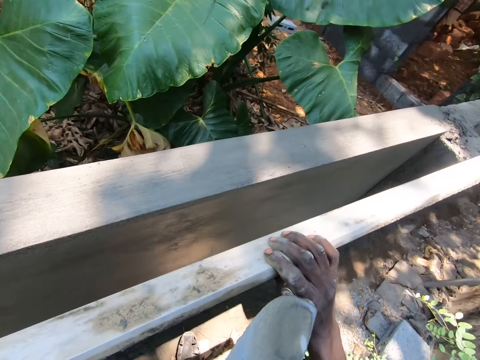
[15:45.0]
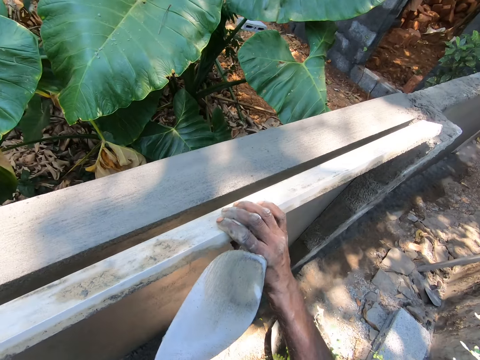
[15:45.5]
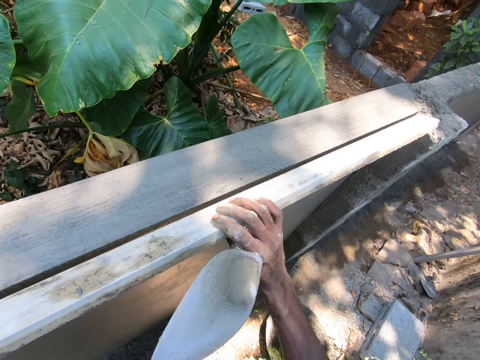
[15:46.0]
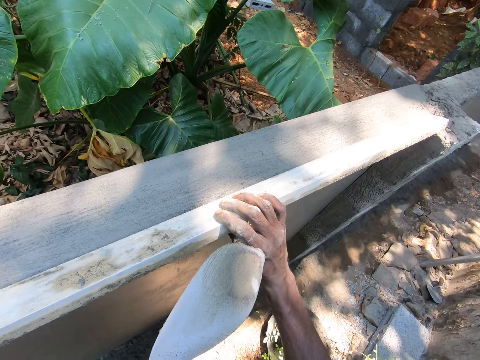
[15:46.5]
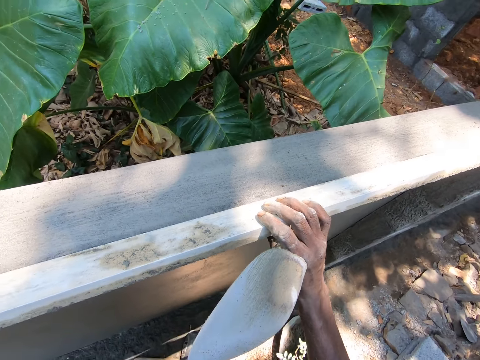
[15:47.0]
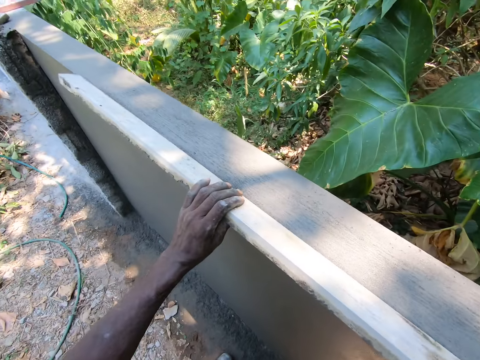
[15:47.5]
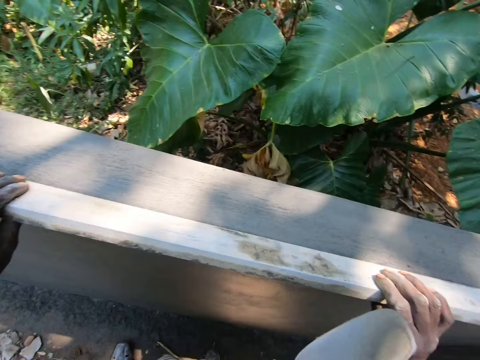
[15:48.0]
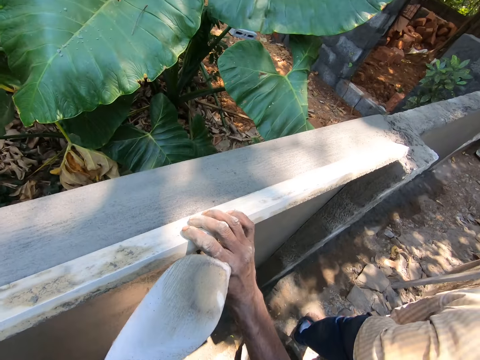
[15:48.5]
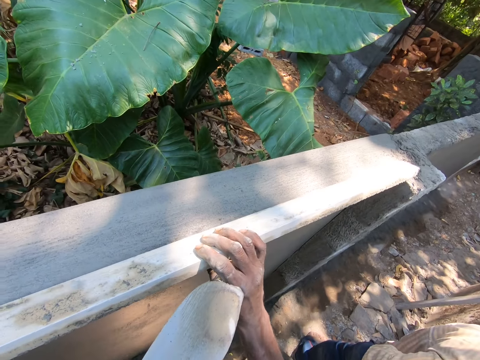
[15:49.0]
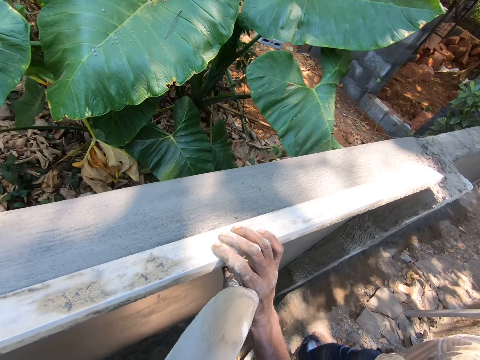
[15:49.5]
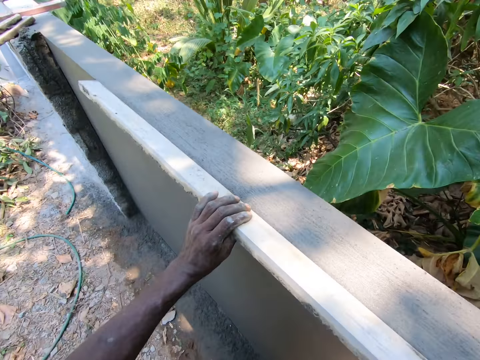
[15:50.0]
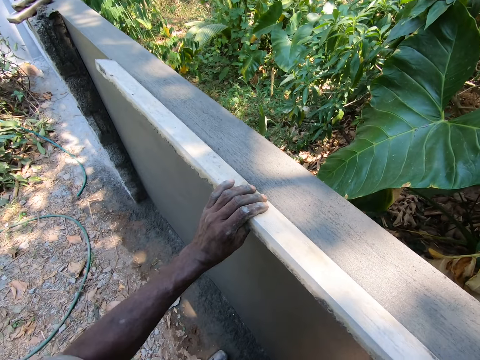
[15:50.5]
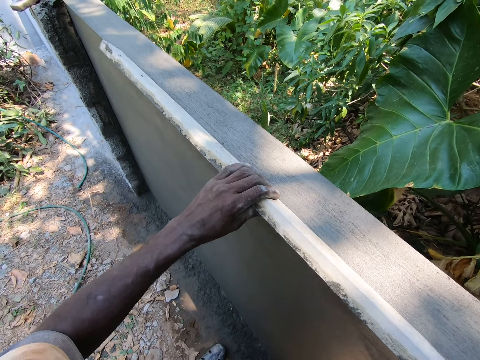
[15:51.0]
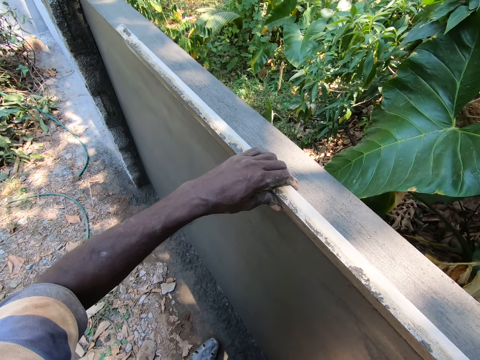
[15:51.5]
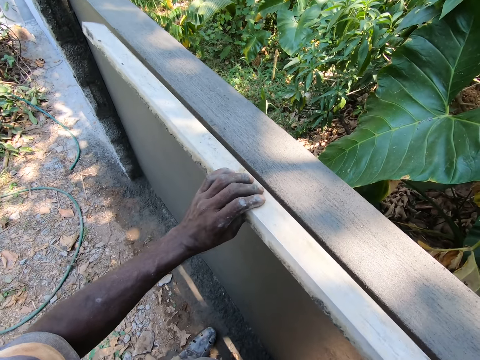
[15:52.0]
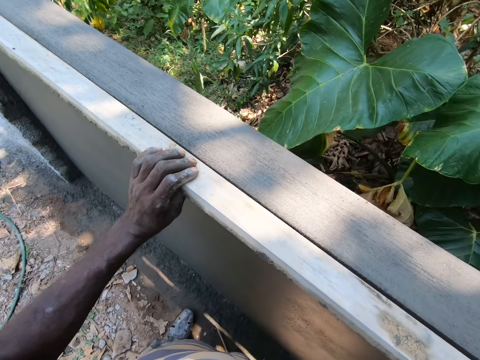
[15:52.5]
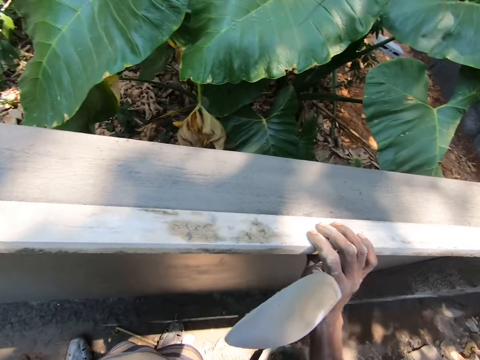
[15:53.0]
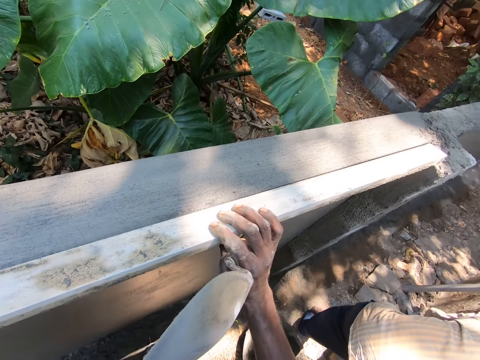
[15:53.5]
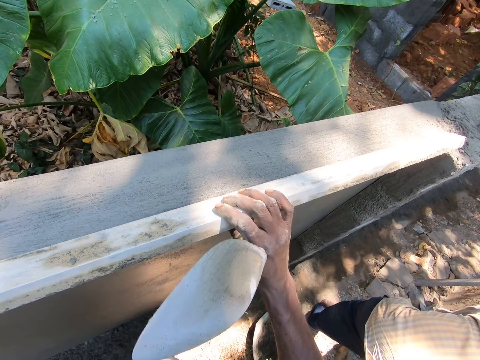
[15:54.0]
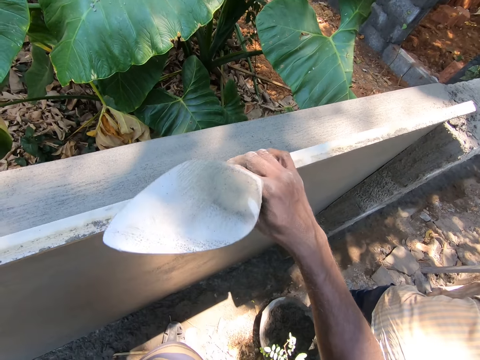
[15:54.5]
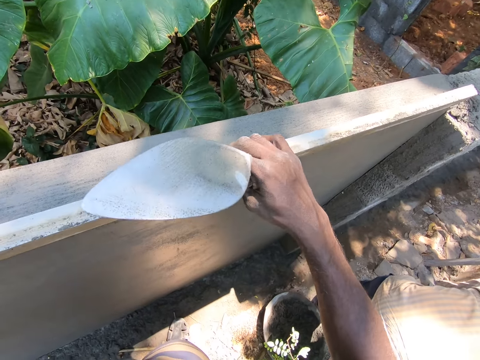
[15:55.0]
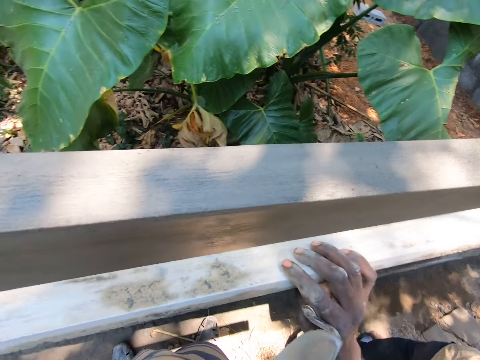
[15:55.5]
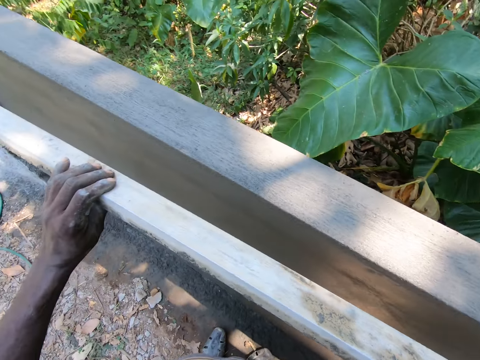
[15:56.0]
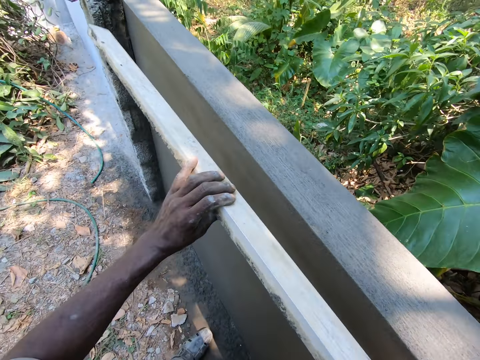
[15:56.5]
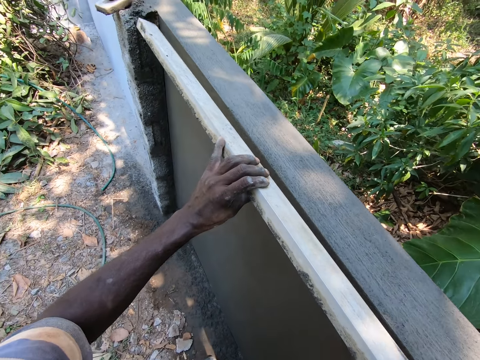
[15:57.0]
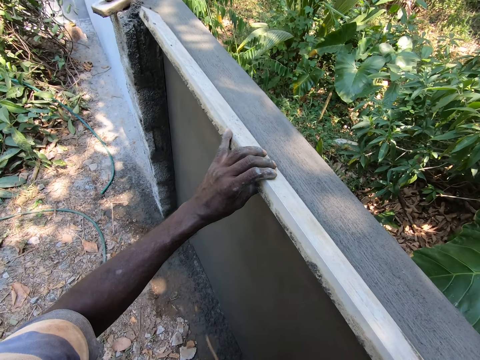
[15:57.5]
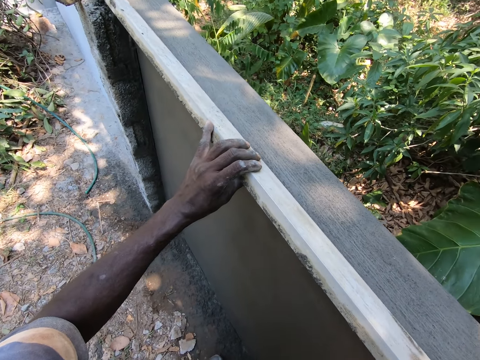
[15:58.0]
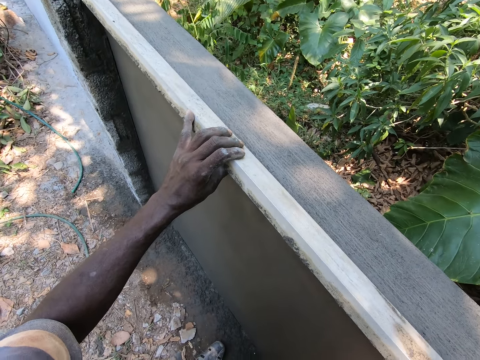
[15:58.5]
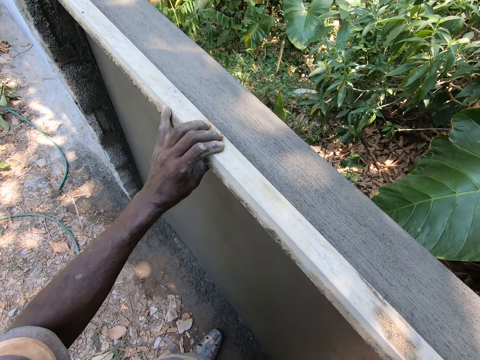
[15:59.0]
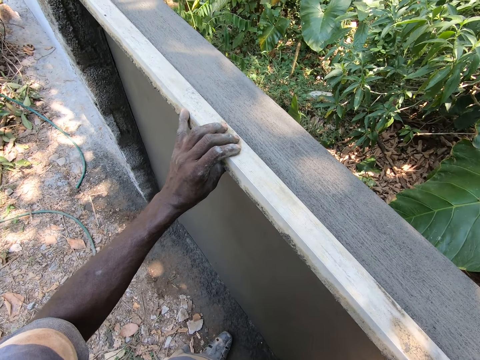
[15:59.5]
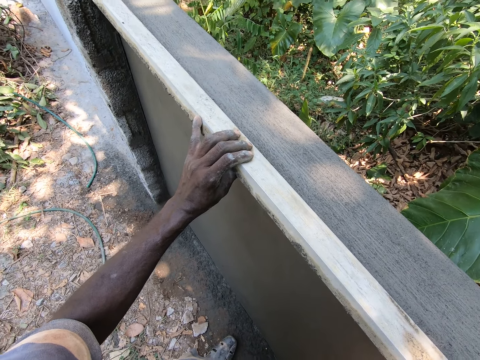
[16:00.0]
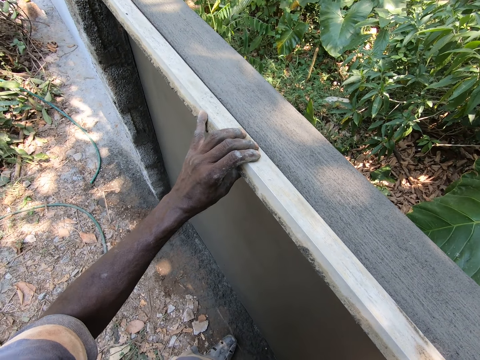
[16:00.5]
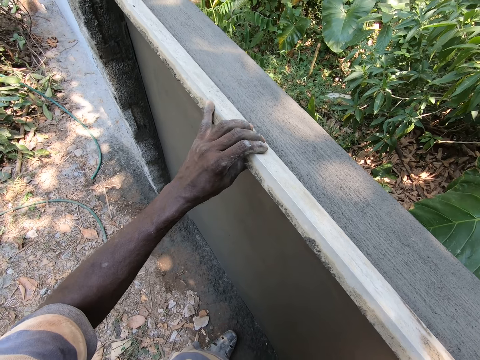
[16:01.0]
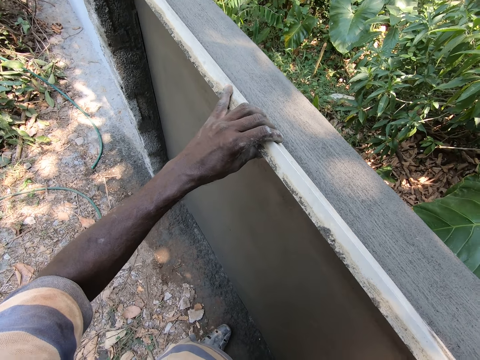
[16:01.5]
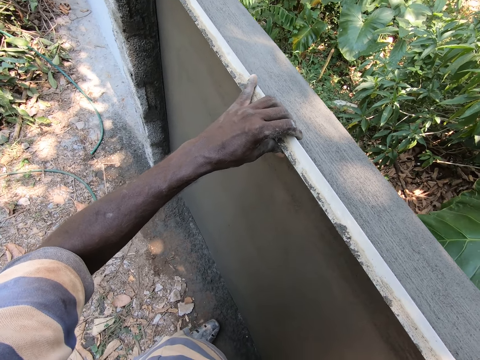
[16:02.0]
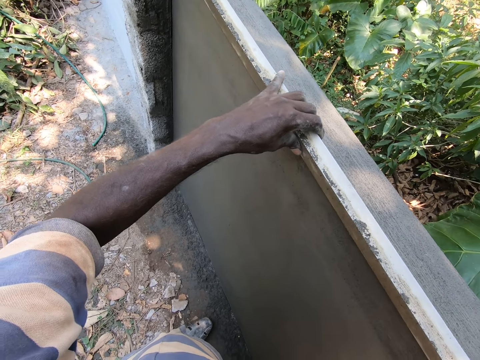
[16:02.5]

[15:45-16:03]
The camera wearer looks around. He puts the timber or screed on the wall with both hands. He hits on the wall with the screed. He hits the timber with the trowel with his right hand. He hits the timber on the wall with his left hand. He adjusts the timber with his right hand. He moves the screed on the wall. He puts the screed on the wall. He hits the wall with the timber with his left hand.

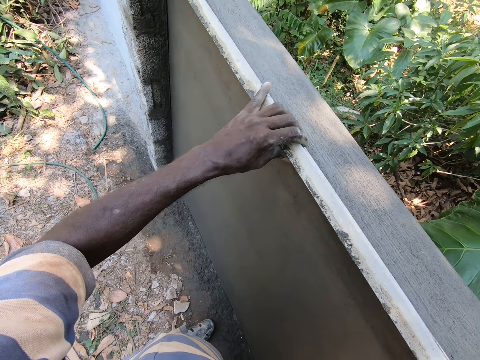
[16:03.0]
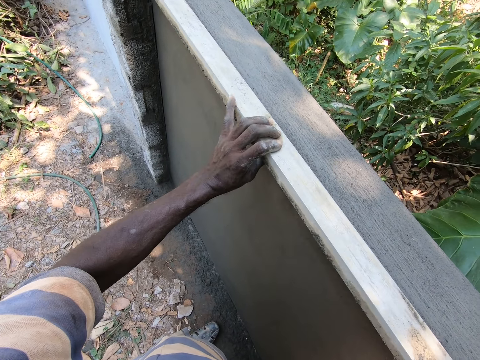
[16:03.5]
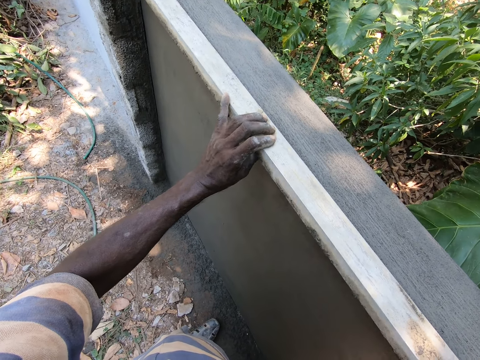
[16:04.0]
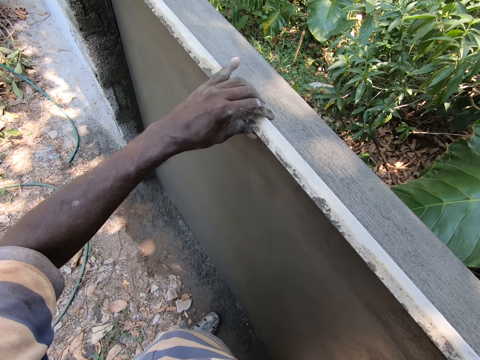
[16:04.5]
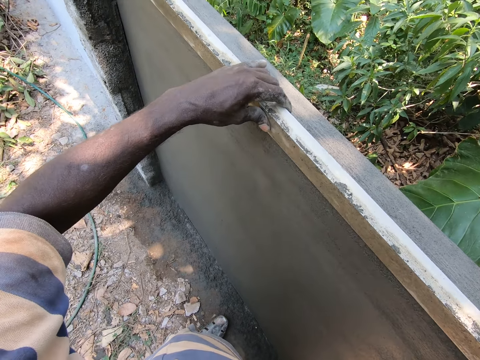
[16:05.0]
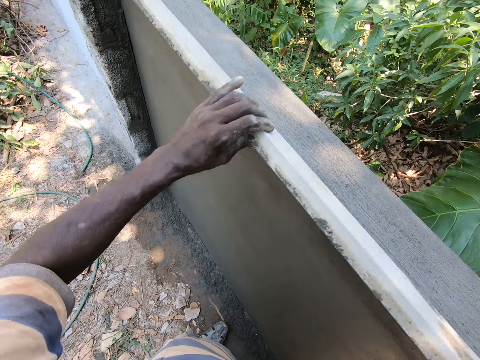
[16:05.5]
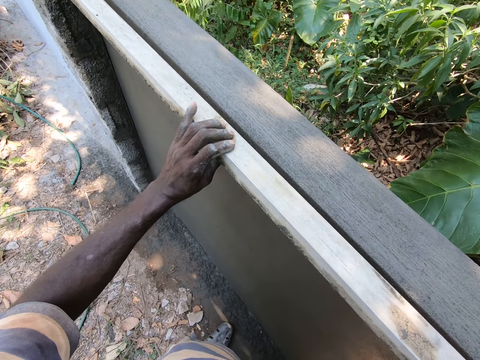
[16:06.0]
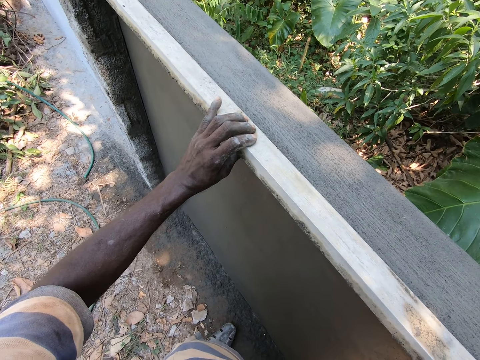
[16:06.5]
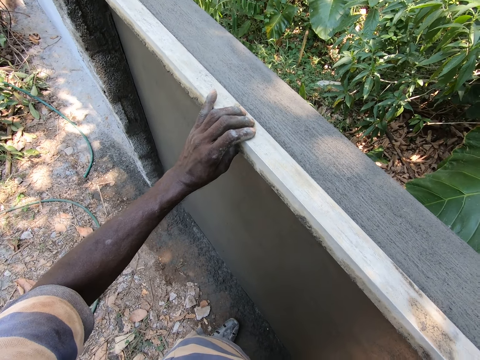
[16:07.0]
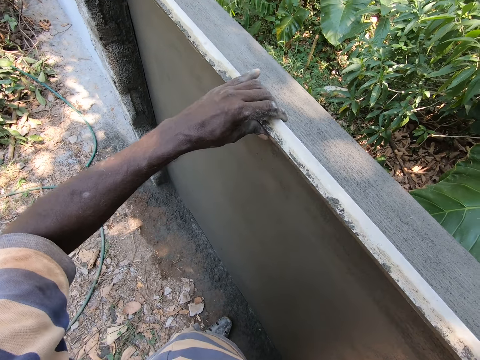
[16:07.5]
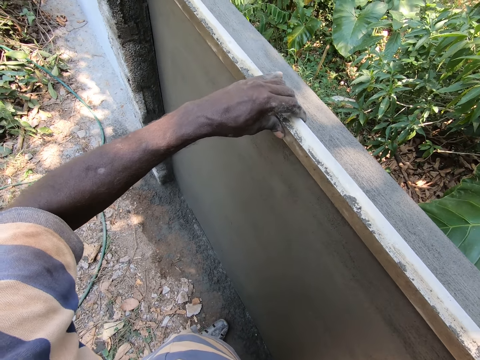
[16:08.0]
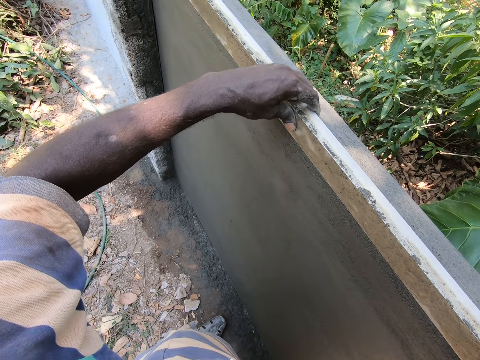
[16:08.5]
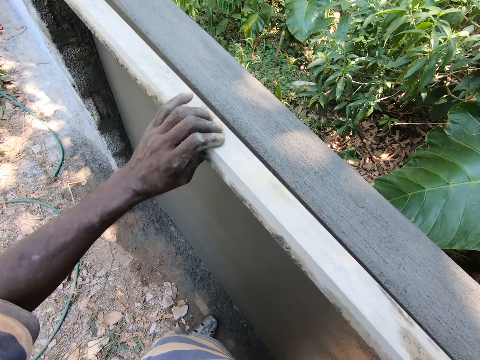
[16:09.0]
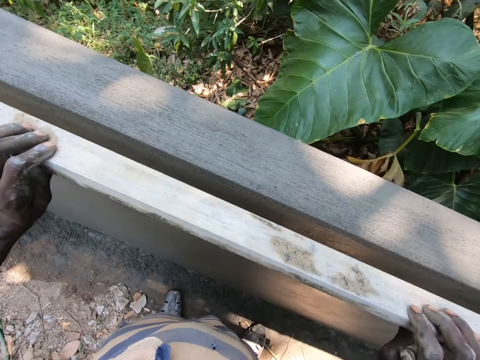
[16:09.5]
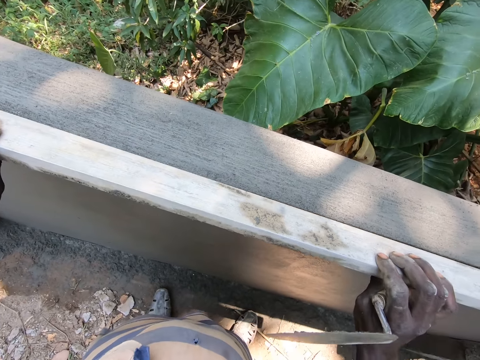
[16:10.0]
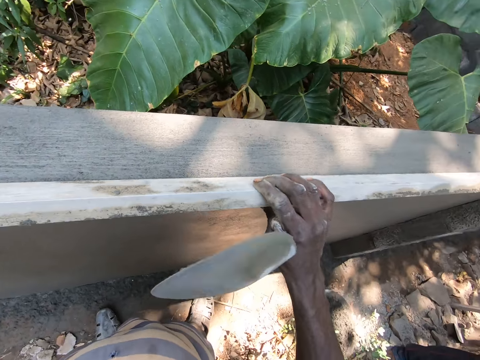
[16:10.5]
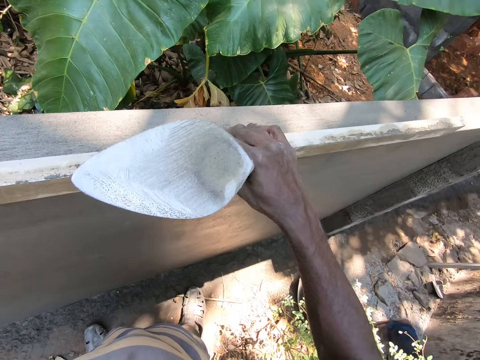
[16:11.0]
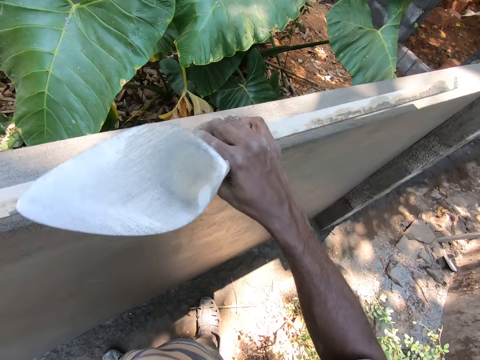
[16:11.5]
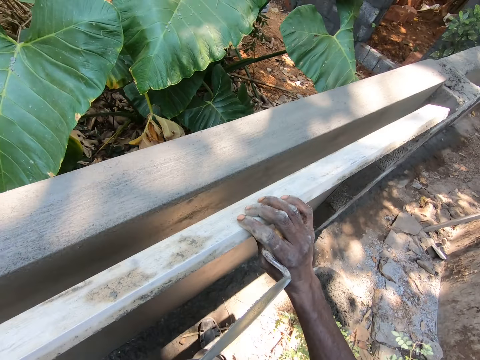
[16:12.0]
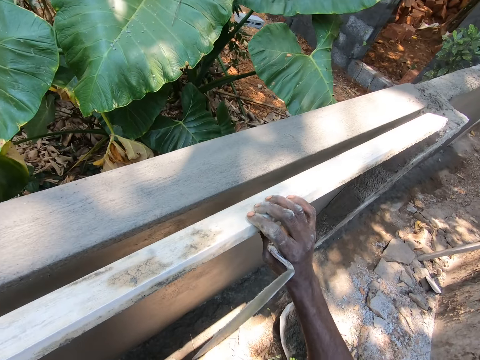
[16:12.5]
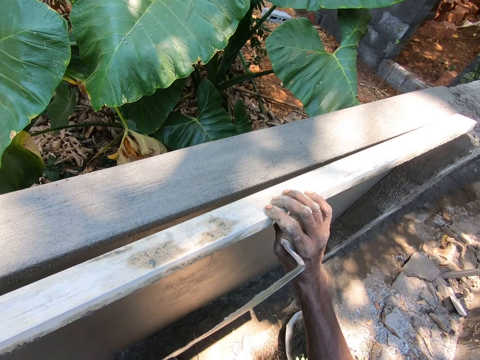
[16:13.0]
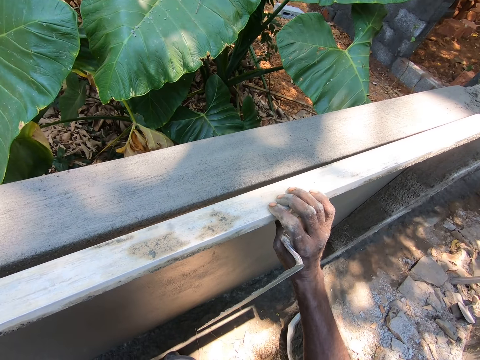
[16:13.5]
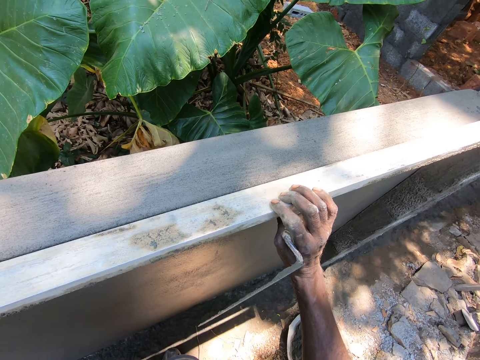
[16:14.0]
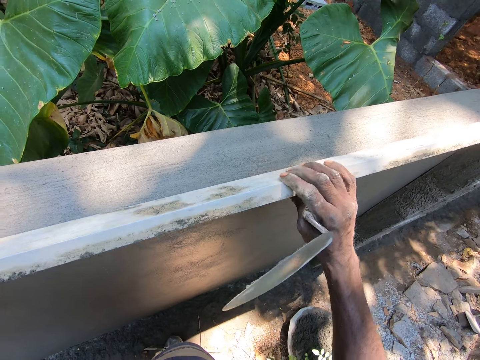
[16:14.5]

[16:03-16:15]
The camera wearer moves the screed on the wall. They hit on the wall with the screed. They move the screed on the wall. They hit on the wall with the screed.
